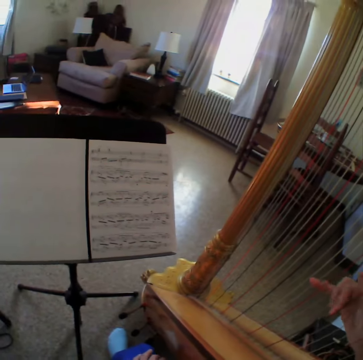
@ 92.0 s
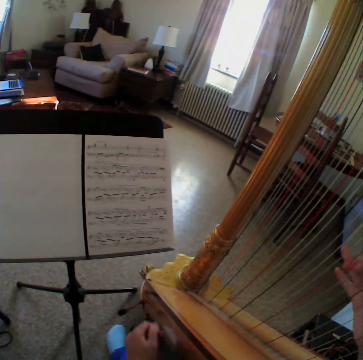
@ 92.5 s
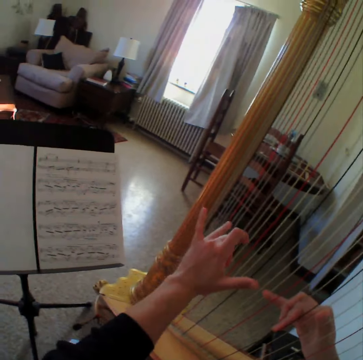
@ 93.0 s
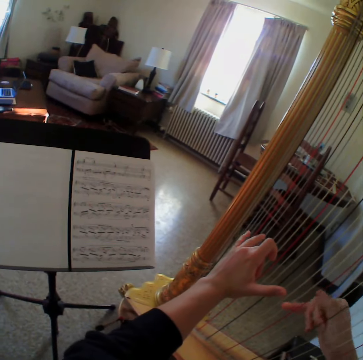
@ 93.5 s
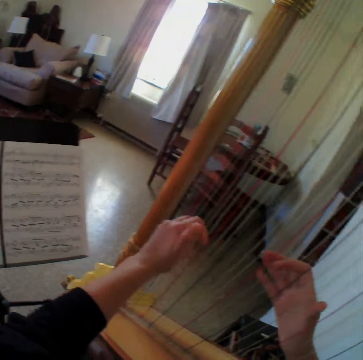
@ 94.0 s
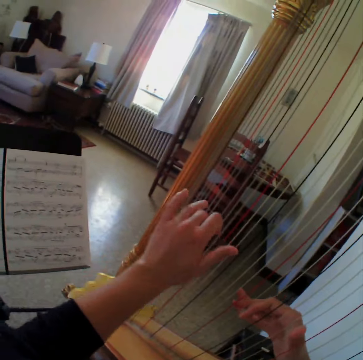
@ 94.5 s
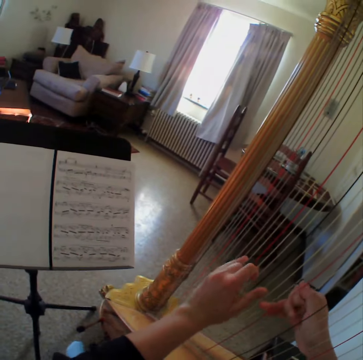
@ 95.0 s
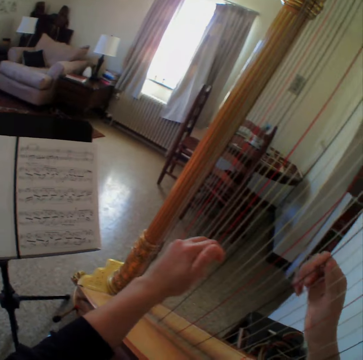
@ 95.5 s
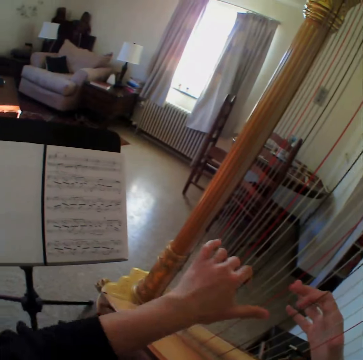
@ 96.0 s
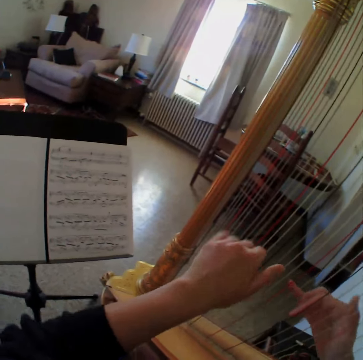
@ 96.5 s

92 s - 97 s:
The camera wearer plays the harp.

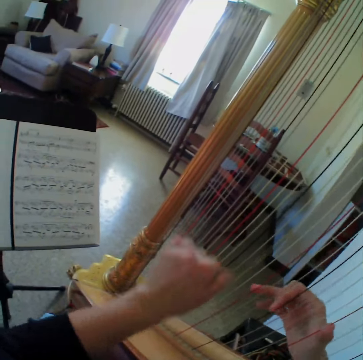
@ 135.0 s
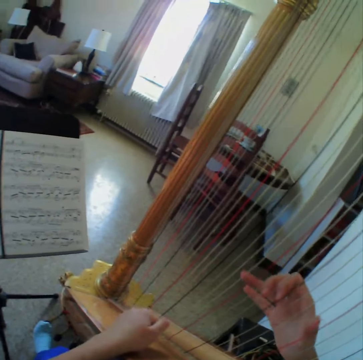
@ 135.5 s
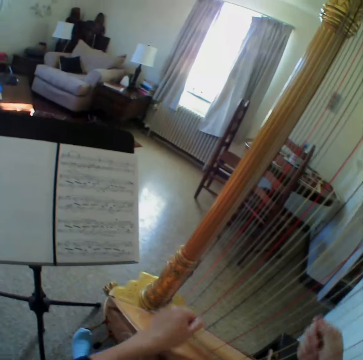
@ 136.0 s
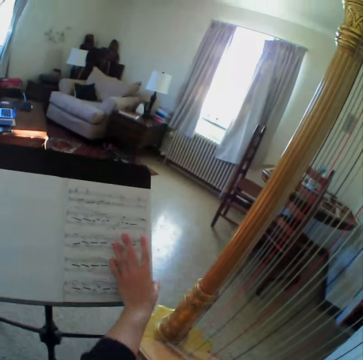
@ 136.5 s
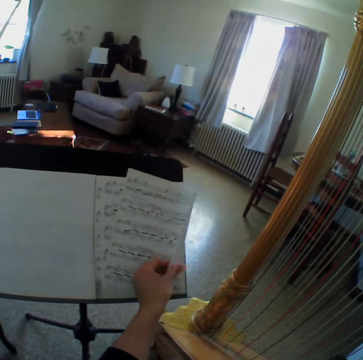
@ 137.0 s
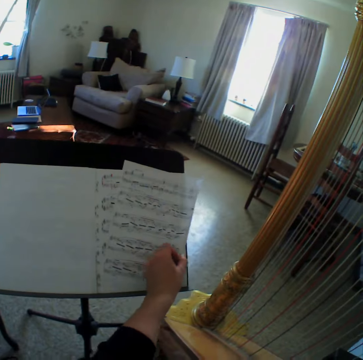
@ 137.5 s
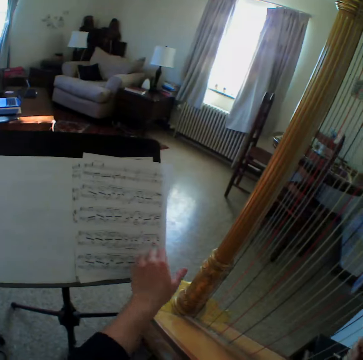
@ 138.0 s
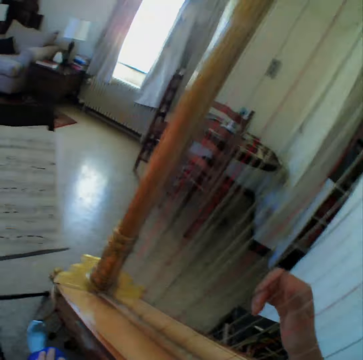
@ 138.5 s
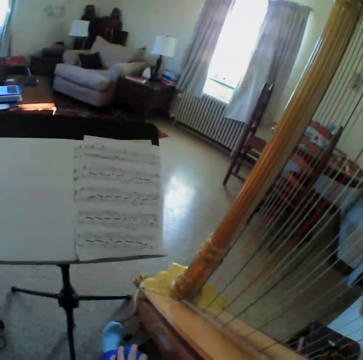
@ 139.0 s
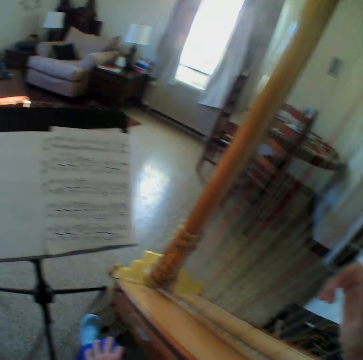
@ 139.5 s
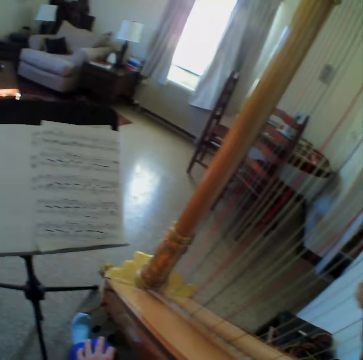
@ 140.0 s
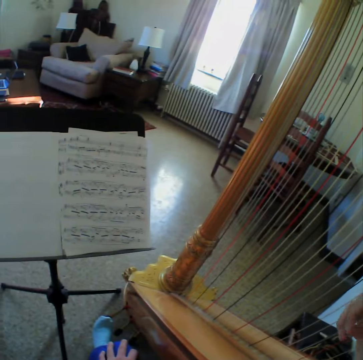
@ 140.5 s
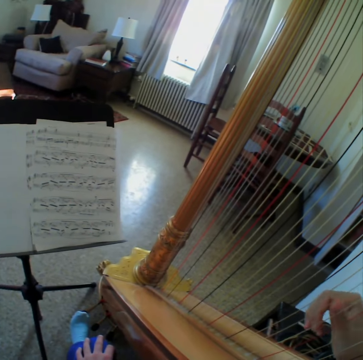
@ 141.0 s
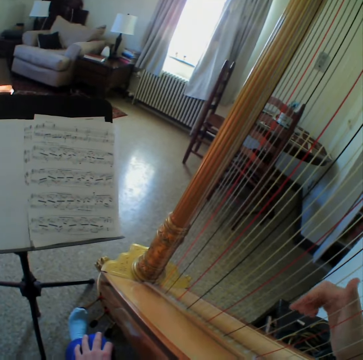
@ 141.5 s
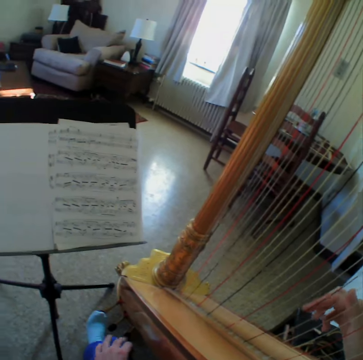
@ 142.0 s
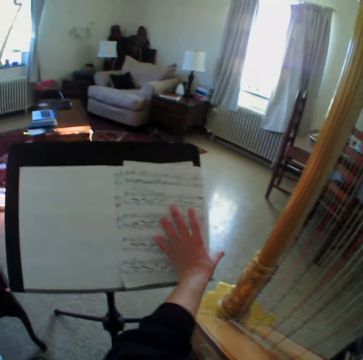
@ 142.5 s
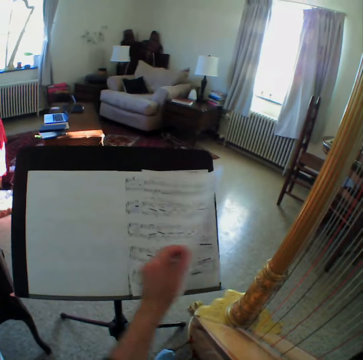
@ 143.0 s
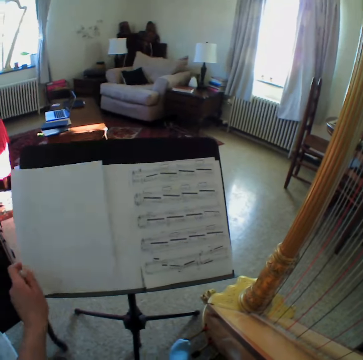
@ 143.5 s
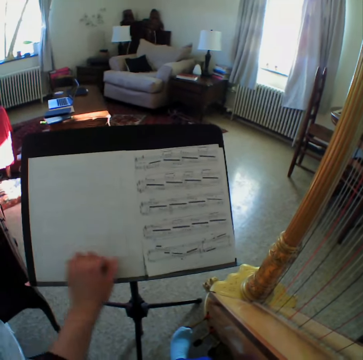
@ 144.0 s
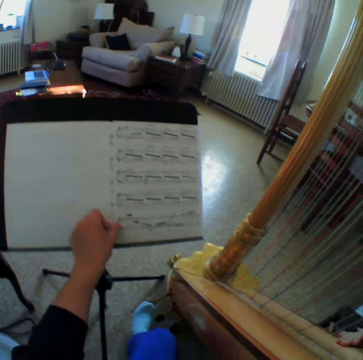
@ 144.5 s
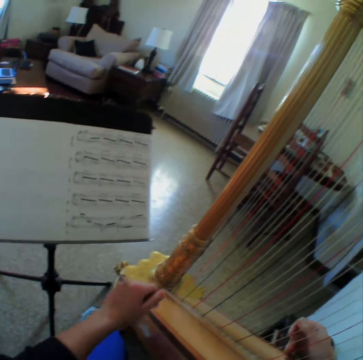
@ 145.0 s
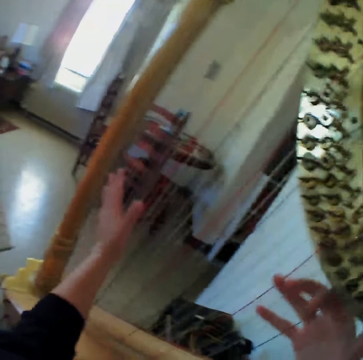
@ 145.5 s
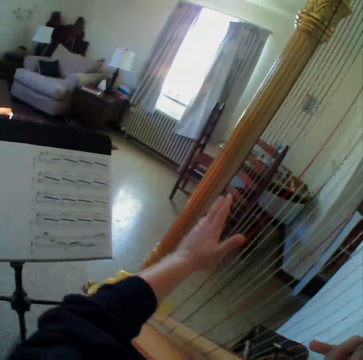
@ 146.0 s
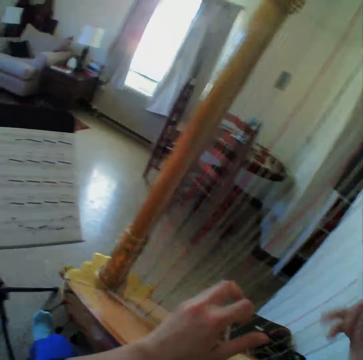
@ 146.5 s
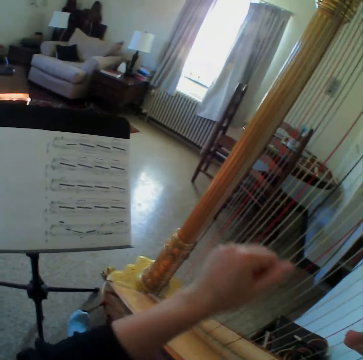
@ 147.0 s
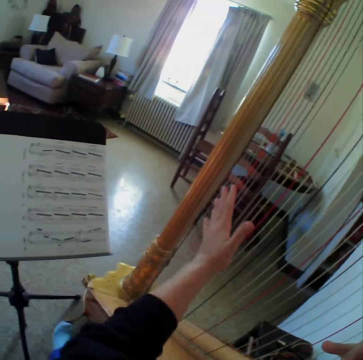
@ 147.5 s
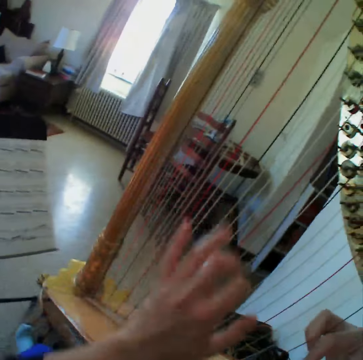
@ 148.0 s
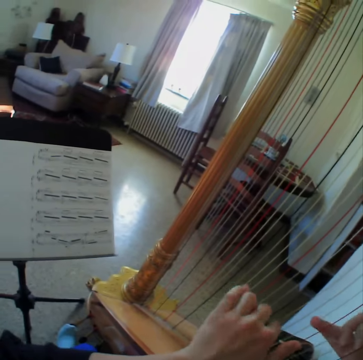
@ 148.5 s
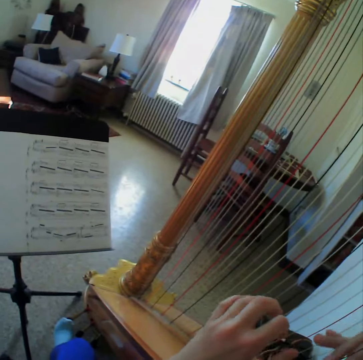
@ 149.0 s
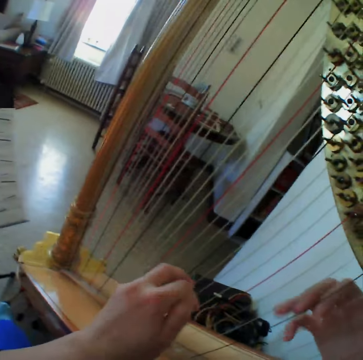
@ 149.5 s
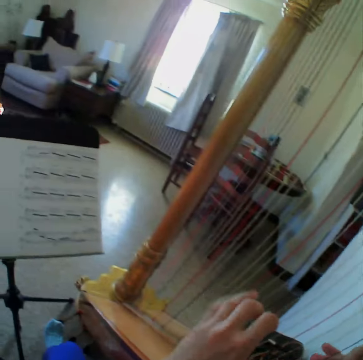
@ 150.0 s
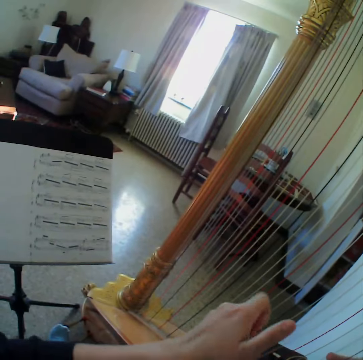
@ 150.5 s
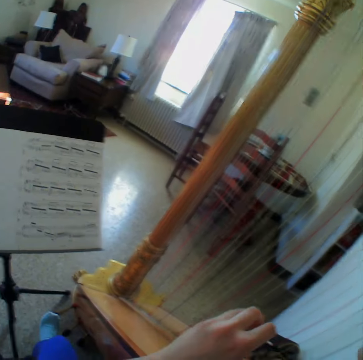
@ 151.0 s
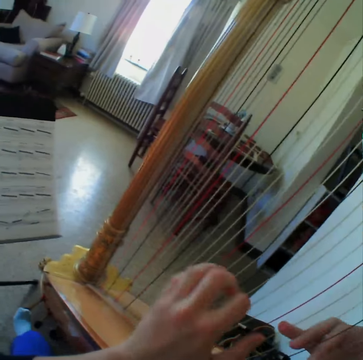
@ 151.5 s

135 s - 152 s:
The camera wearer touches the sheet music. They check the paper. They play the harp. They flip the sheet music. They put the paper aside. They adjust the sheet music on the music stand. They play the harp.

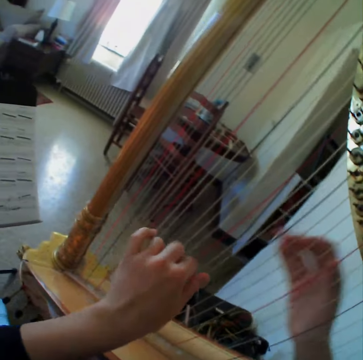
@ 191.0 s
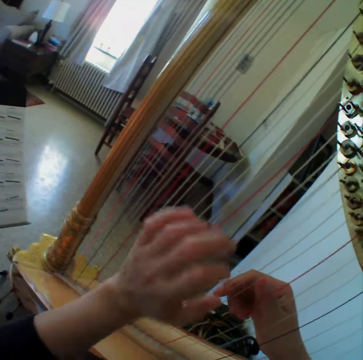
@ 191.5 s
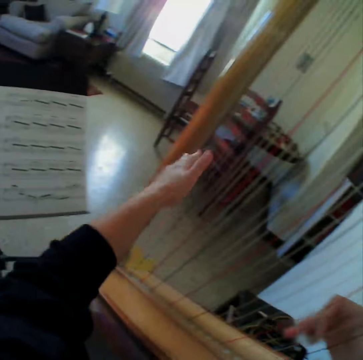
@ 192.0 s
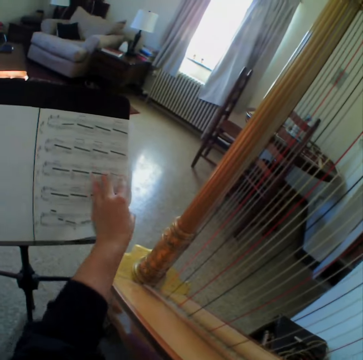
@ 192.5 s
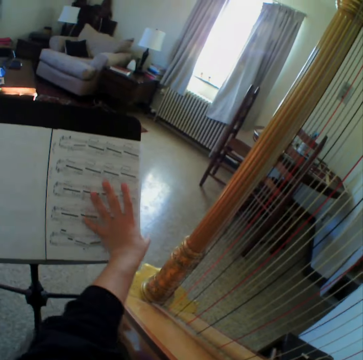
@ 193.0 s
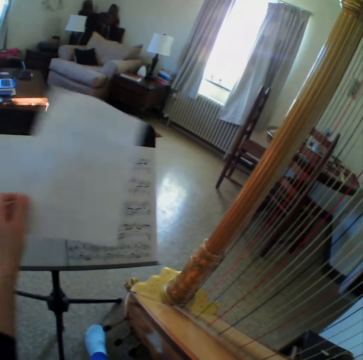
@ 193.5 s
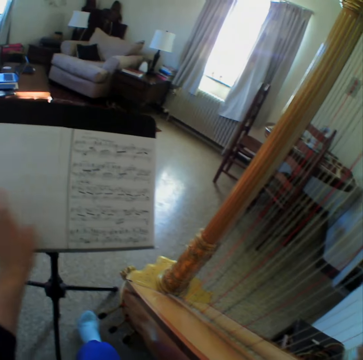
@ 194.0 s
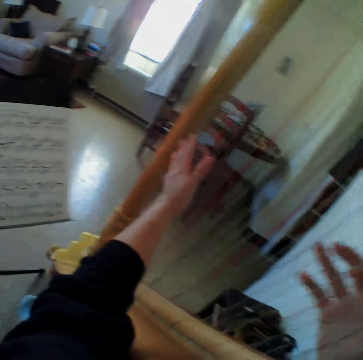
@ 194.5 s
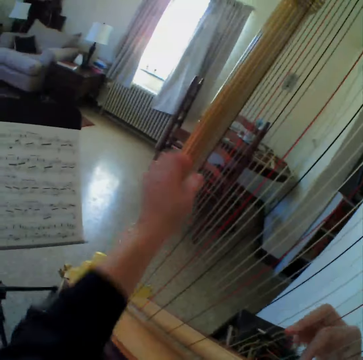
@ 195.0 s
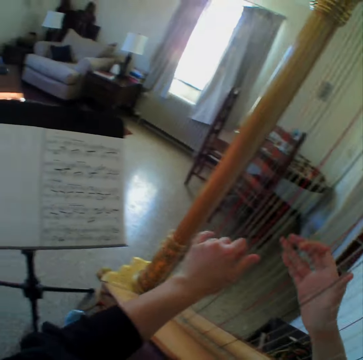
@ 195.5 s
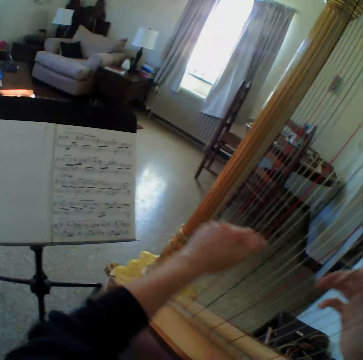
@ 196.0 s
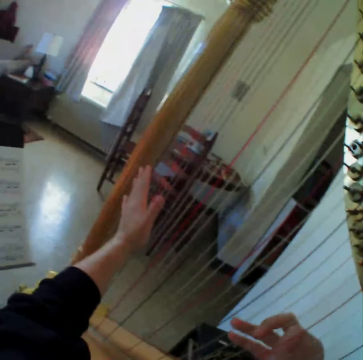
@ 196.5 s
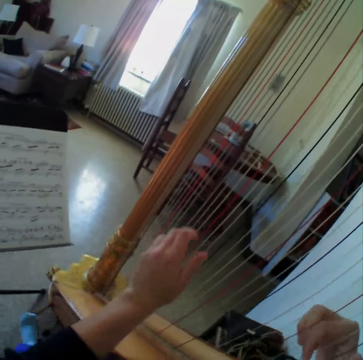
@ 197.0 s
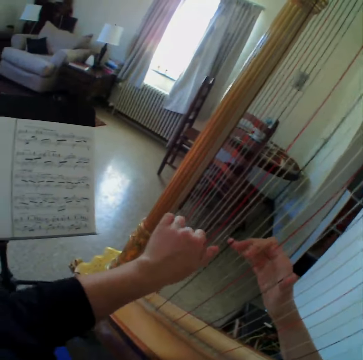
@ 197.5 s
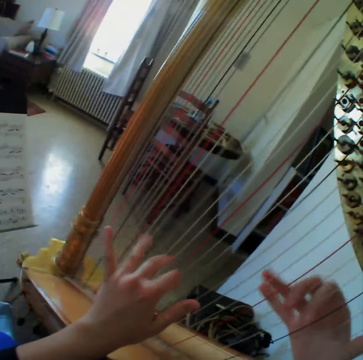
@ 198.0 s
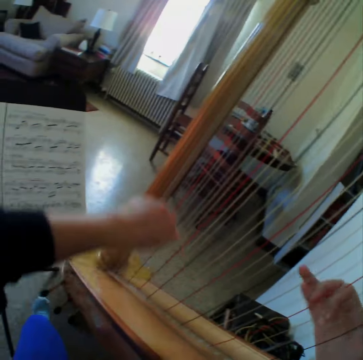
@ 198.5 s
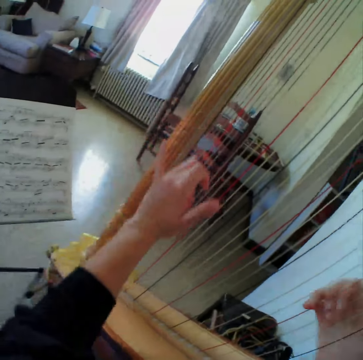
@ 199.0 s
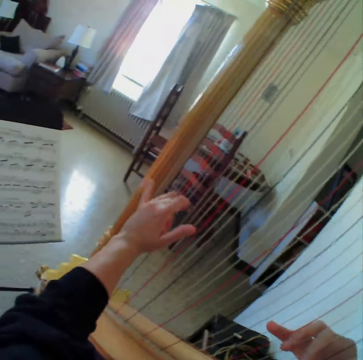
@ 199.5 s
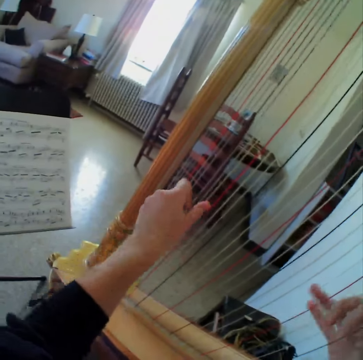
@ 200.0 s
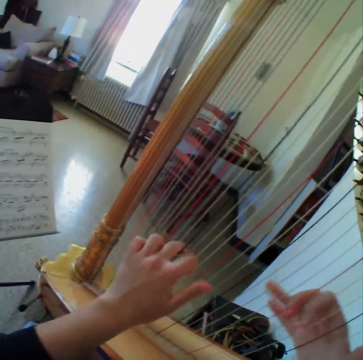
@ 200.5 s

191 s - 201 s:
The camera wearer flips through the music sheet. They start to play the harp.

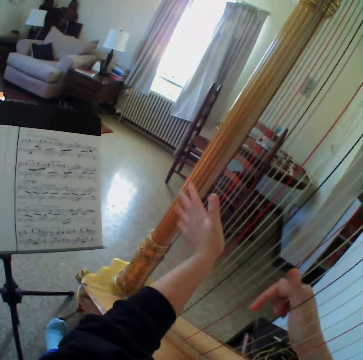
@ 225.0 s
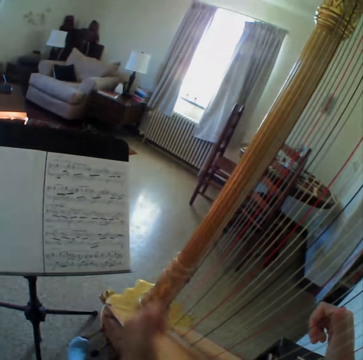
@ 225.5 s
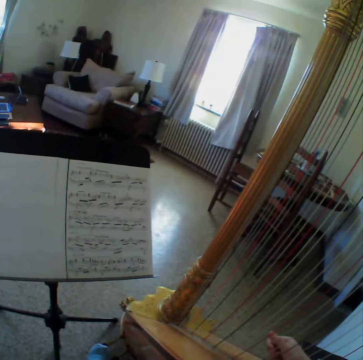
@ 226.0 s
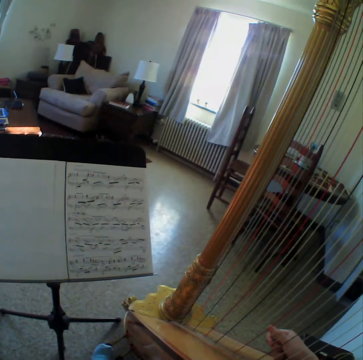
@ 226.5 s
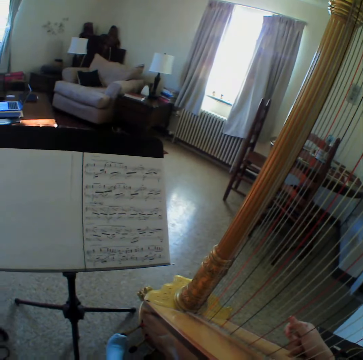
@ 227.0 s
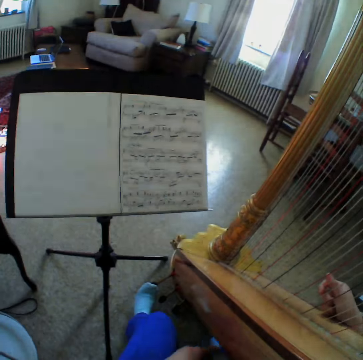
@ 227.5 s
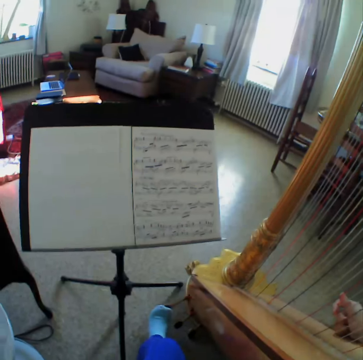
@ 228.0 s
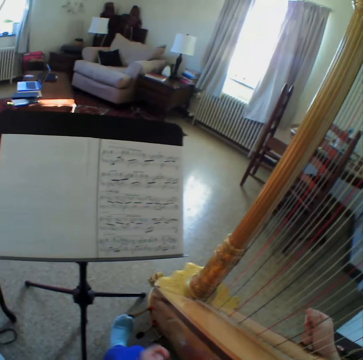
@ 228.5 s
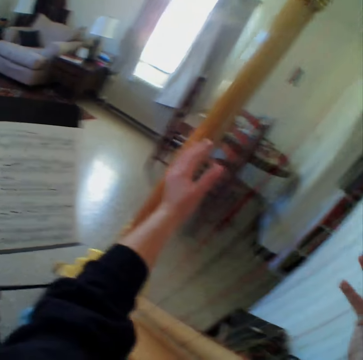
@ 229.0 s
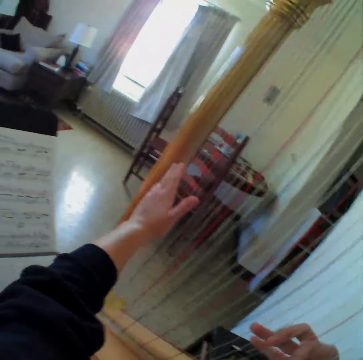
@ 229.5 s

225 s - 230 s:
The camera wearer stops playing the harp. They look at the sheet music. They start to play the harp.
